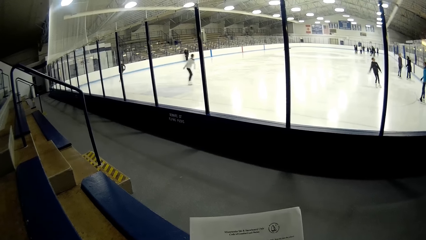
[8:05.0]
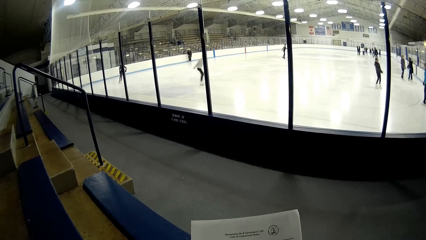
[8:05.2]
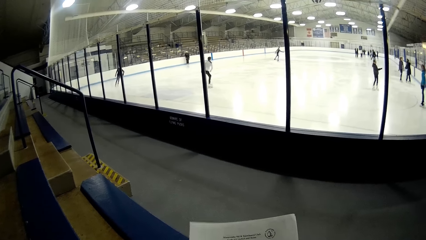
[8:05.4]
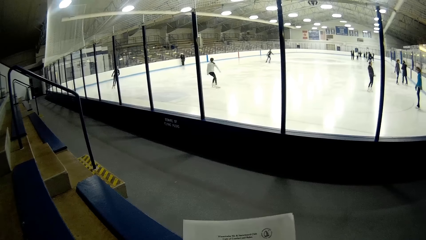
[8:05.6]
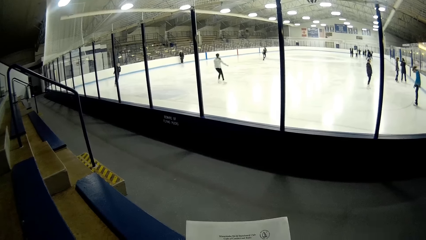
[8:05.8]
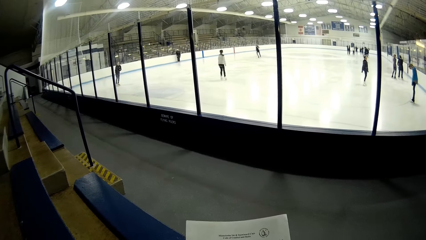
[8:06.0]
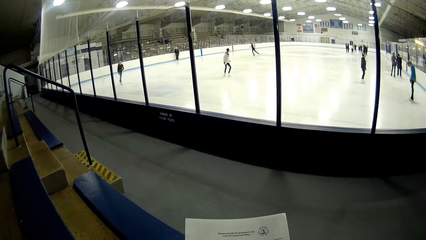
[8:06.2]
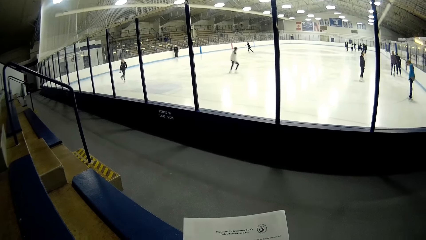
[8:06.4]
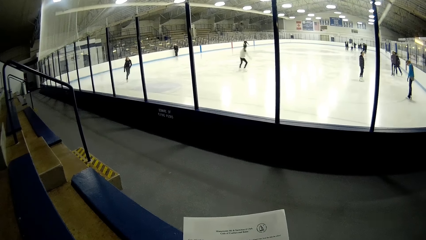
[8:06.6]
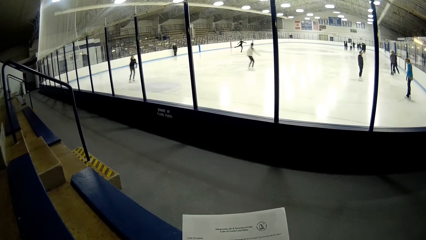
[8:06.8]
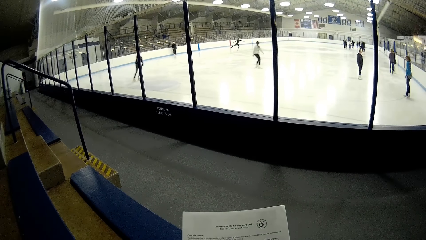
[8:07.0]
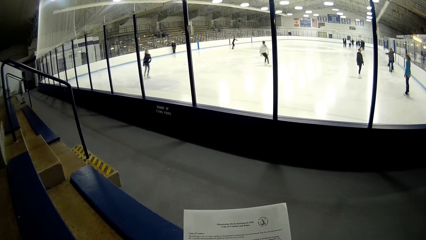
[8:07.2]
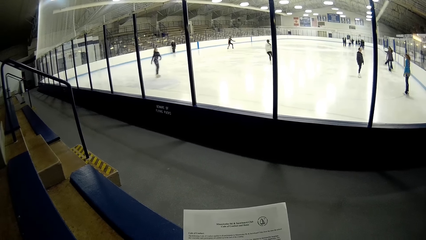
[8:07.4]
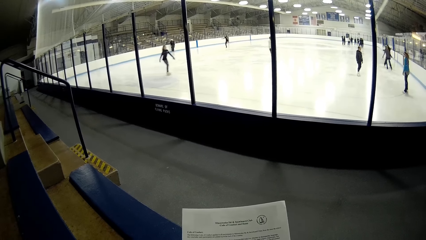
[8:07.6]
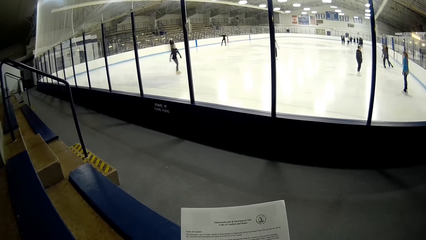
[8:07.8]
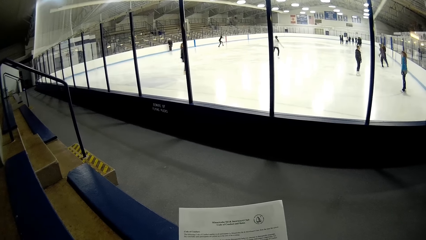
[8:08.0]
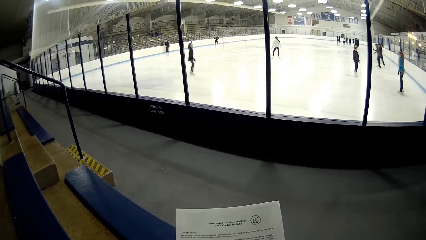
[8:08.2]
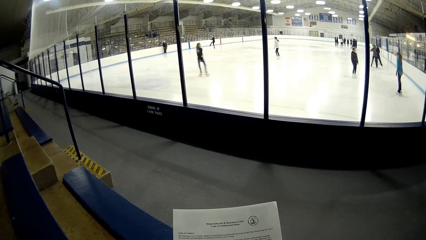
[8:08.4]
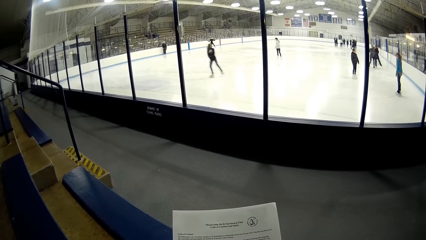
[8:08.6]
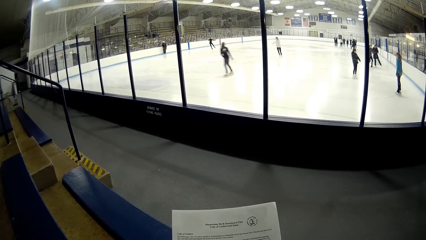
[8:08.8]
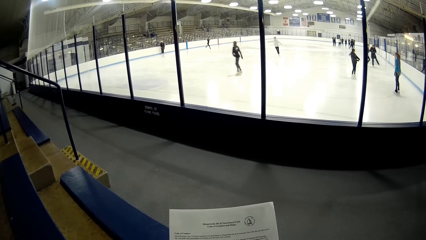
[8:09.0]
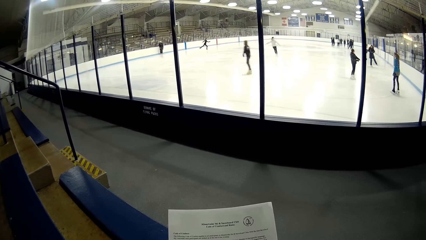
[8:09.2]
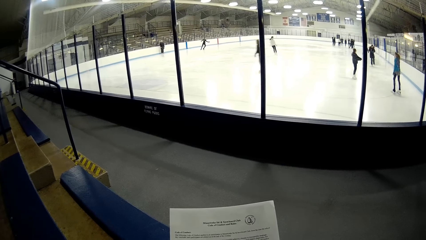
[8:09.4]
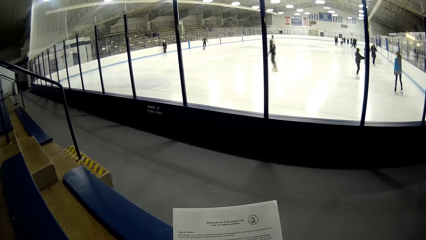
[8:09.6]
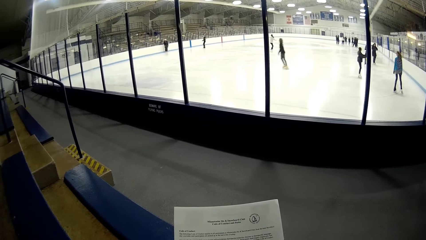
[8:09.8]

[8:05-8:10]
The camera wearer reads.

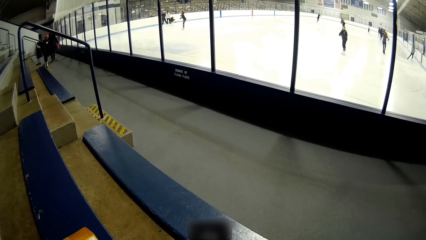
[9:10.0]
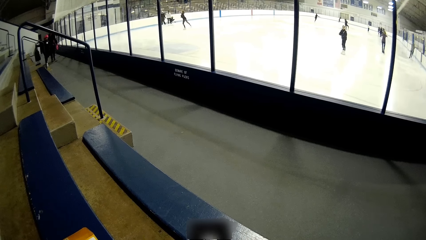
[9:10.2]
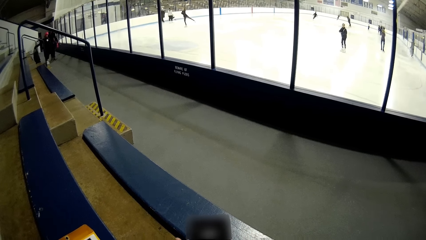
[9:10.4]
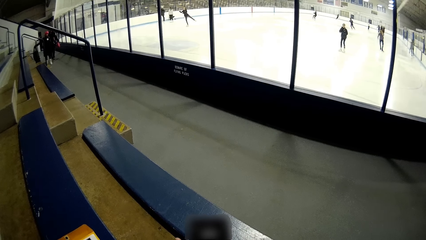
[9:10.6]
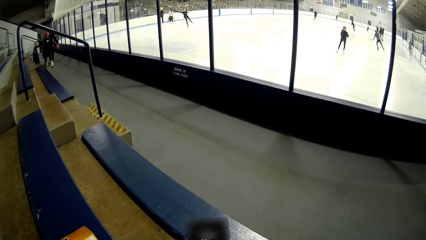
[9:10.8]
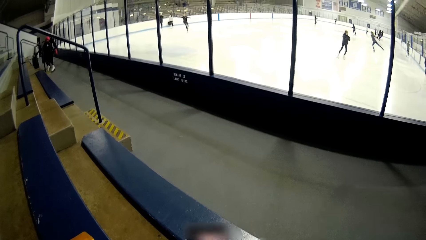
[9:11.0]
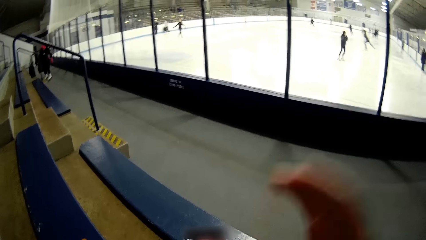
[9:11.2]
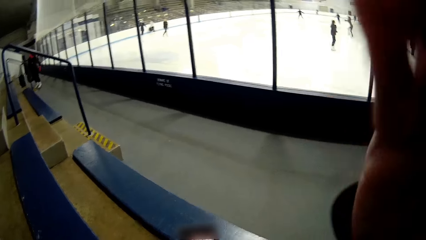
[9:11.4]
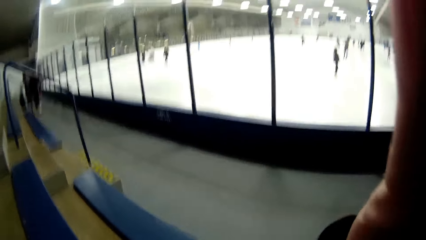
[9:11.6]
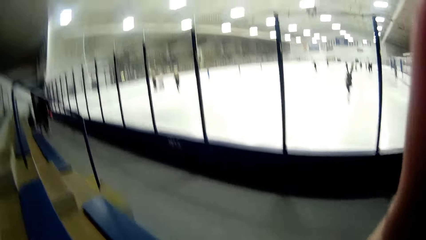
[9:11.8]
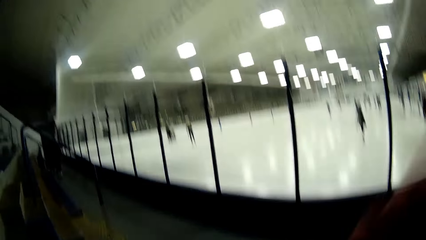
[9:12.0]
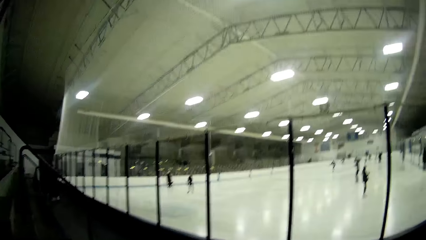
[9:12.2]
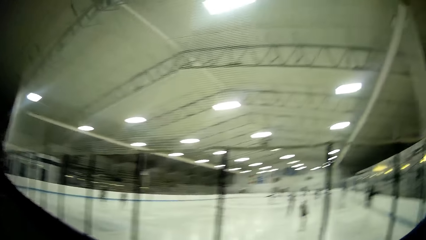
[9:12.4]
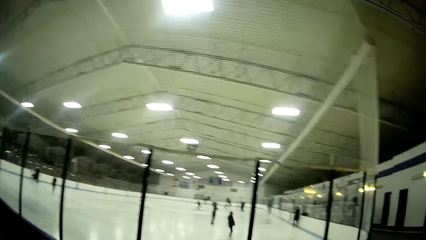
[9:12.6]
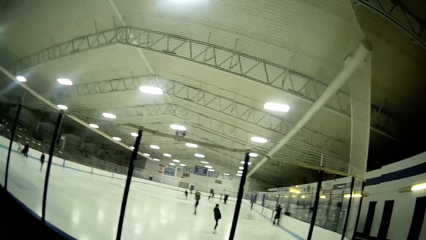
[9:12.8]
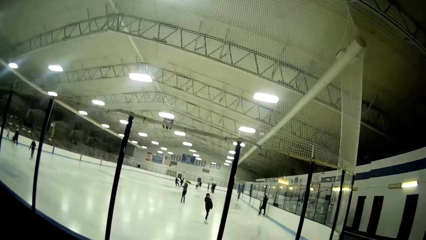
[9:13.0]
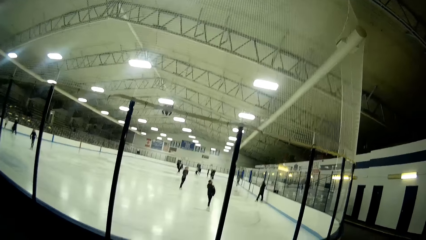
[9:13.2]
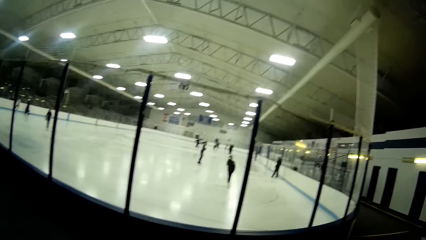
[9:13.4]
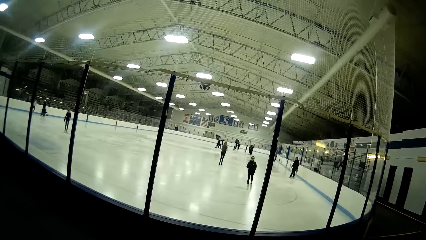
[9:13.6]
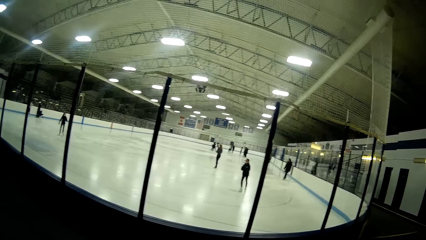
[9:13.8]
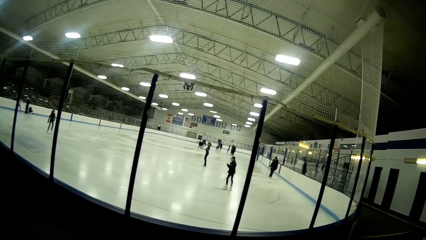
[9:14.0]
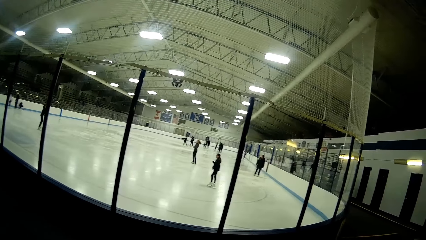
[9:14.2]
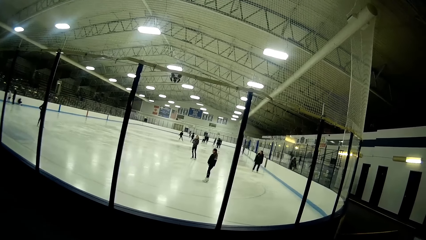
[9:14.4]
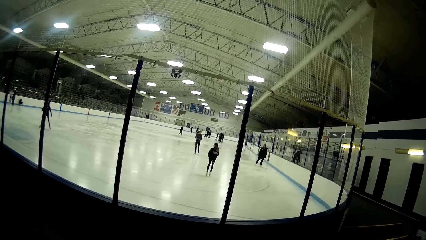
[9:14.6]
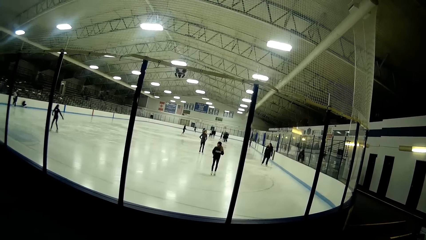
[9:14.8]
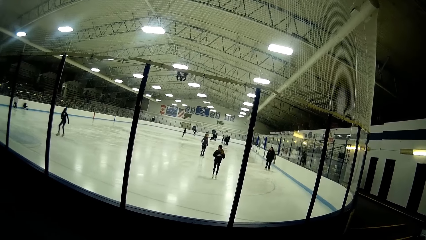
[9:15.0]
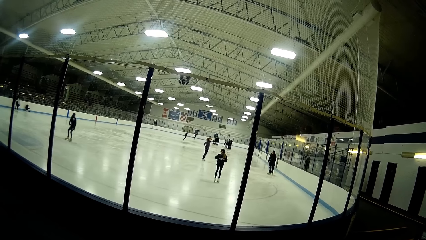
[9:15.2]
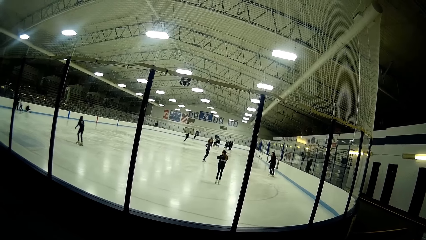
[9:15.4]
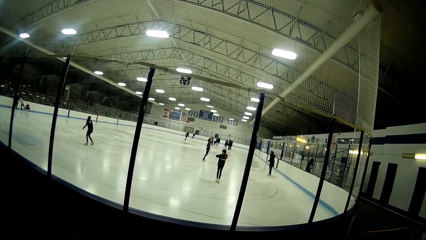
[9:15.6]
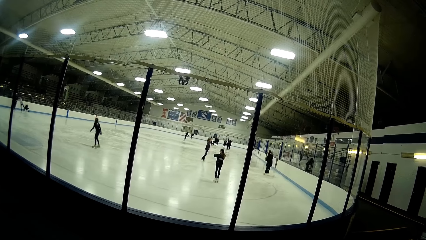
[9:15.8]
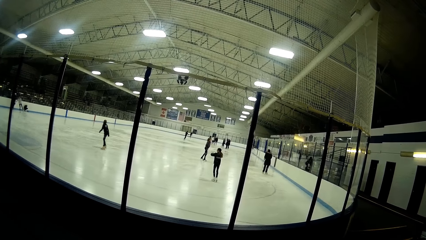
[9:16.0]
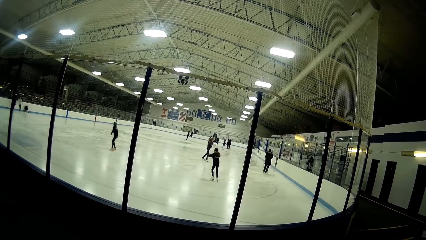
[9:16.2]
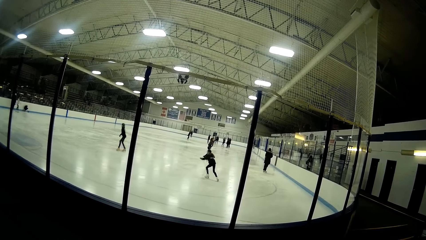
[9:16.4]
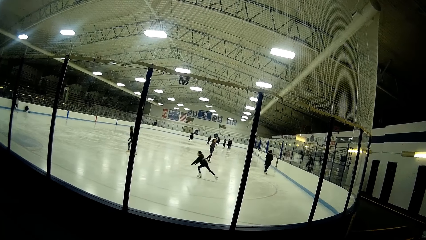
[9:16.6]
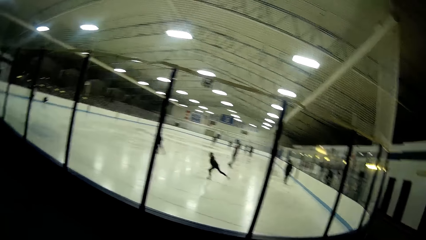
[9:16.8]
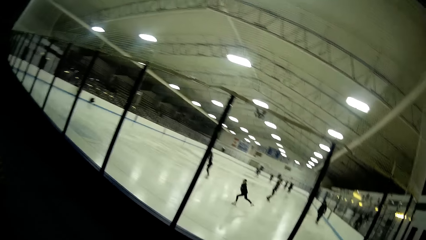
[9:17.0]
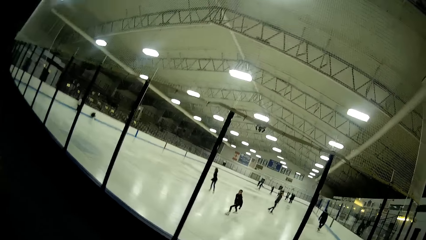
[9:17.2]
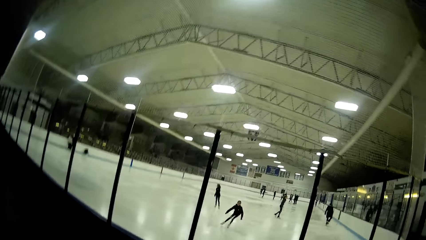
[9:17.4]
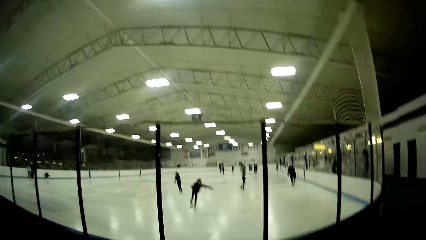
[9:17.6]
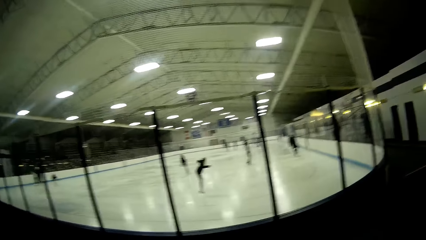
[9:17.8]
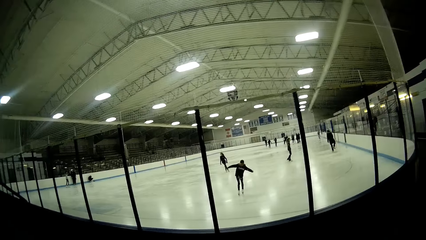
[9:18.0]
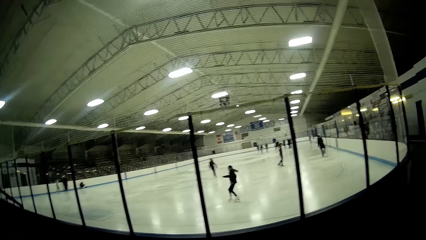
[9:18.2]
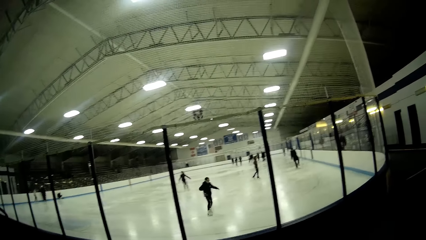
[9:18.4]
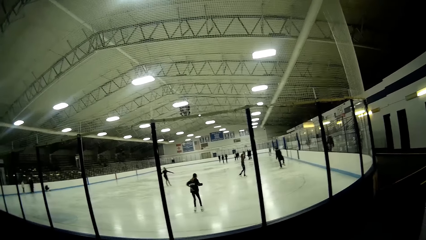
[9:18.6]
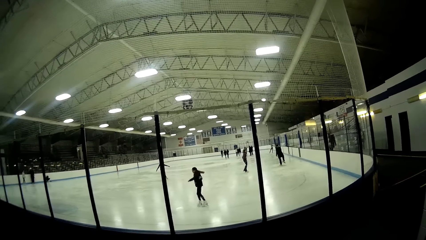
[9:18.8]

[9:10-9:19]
The camera wearer adjusts the camera. He moves his hand up. He looks around. He looks at the skater.

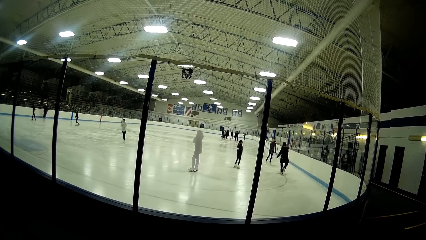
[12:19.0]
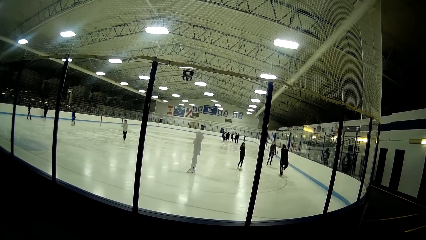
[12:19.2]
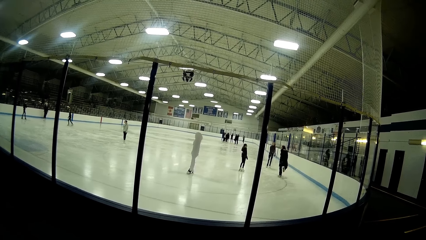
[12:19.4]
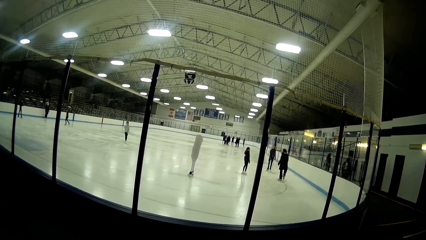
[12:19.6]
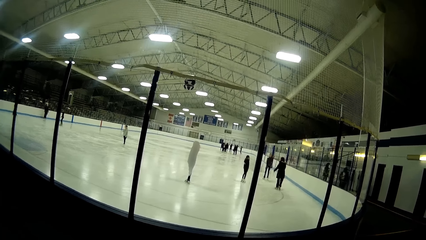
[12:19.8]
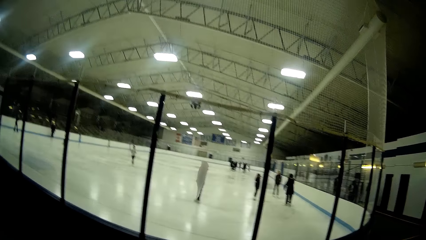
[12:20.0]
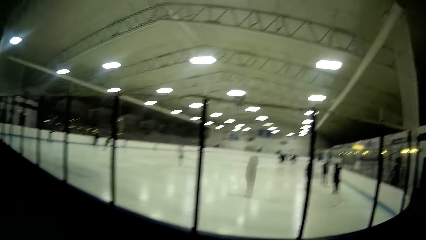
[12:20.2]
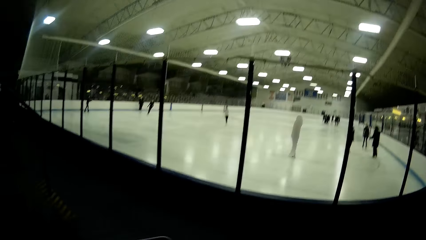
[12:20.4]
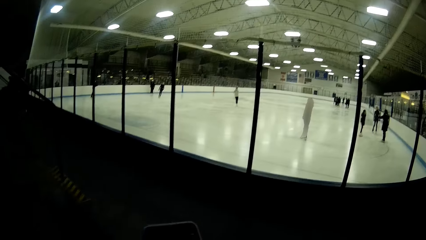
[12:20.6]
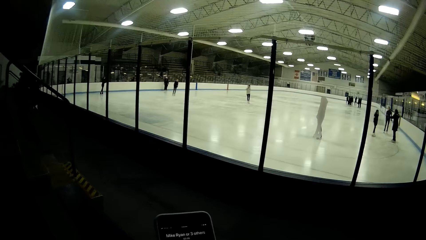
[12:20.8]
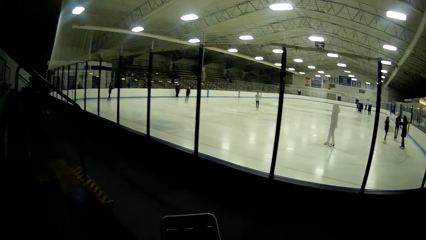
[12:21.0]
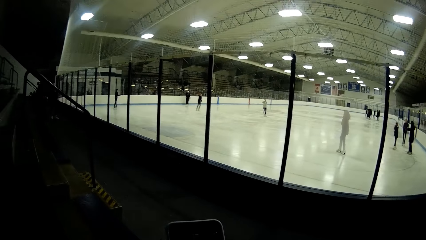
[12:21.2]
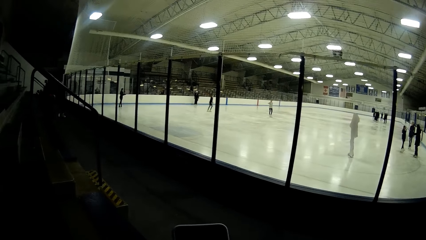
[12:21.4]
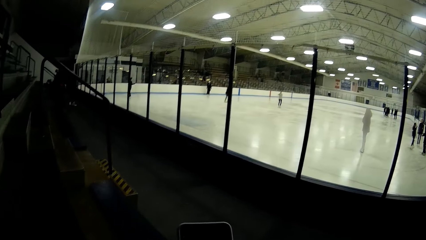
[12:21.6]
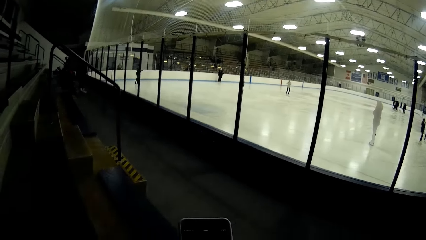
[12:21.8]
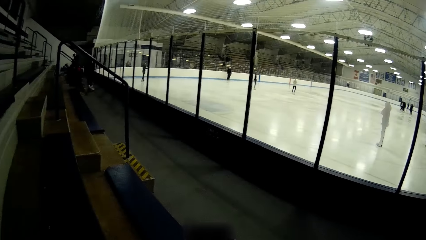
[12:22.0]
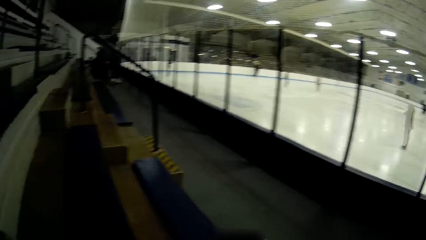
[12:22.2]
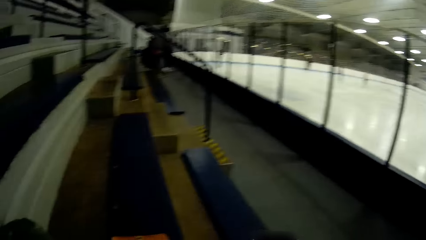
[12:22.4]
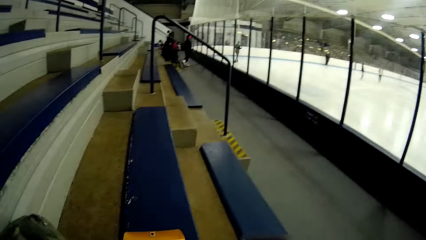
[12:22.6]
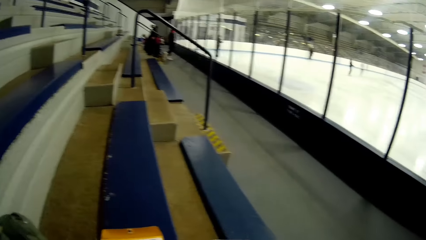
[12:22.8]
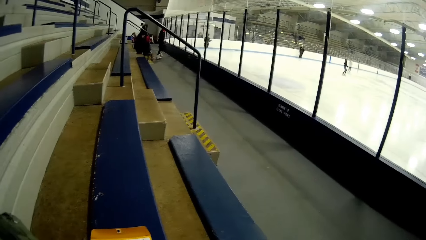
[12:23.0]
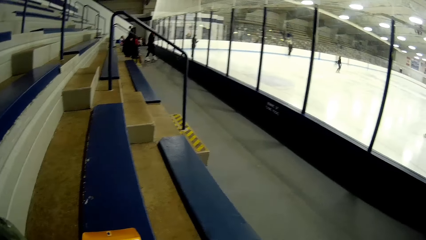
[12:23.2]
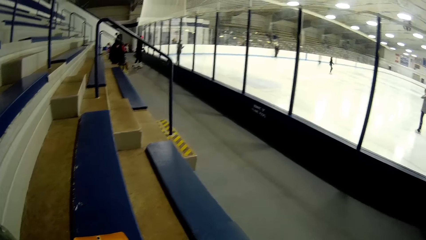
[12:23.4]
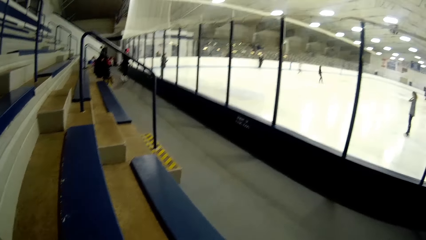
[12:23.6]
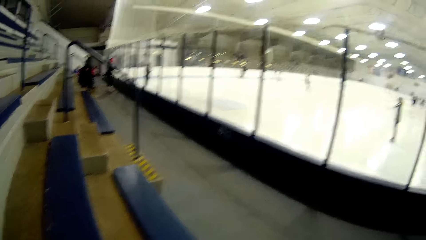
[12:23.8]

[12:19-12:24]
The camera wearer presses on his phone. He checks the phone. He looks around.
